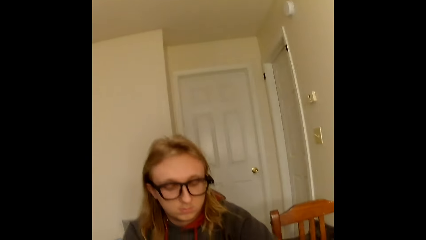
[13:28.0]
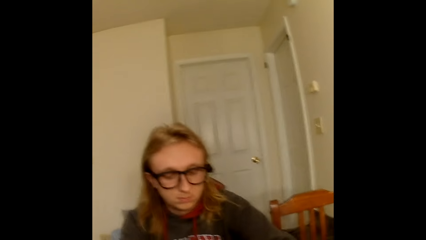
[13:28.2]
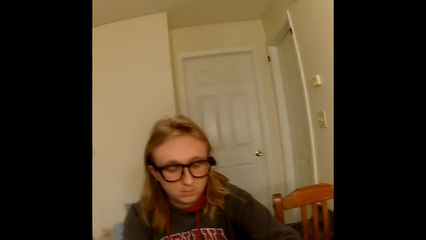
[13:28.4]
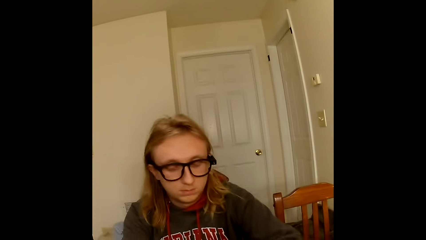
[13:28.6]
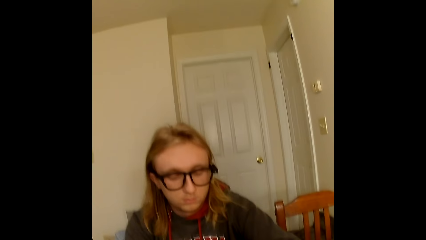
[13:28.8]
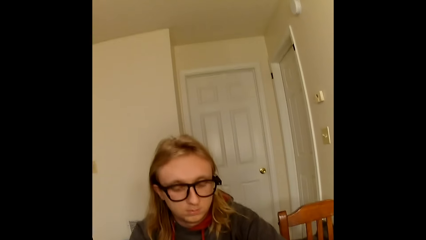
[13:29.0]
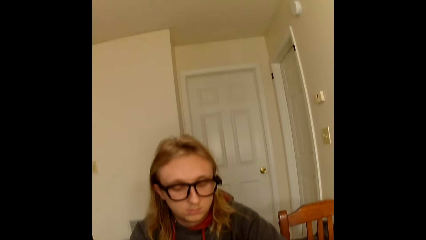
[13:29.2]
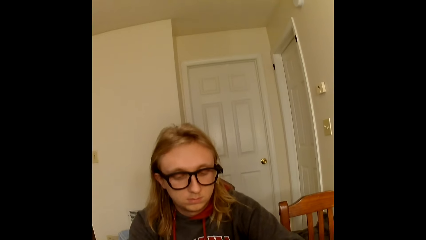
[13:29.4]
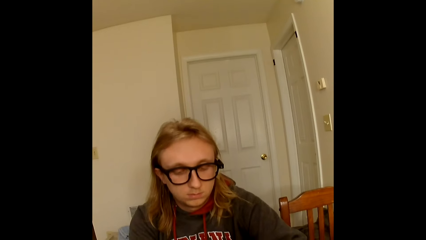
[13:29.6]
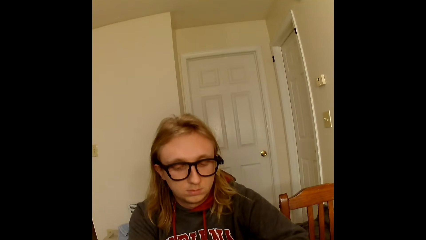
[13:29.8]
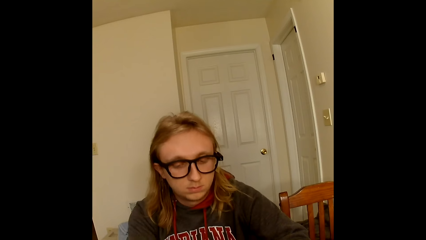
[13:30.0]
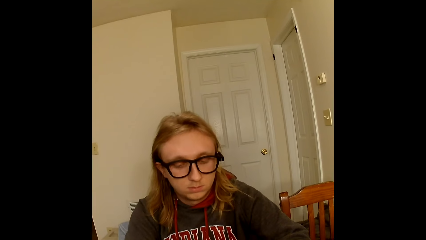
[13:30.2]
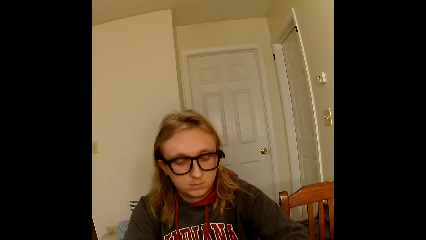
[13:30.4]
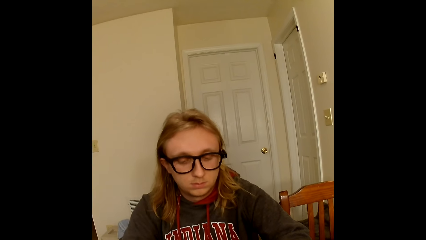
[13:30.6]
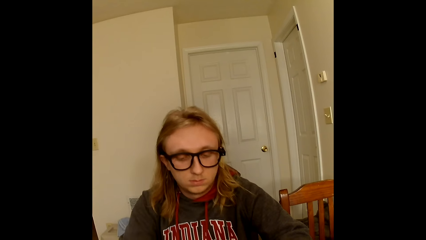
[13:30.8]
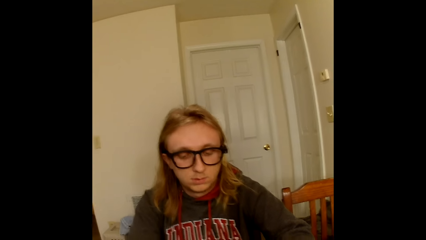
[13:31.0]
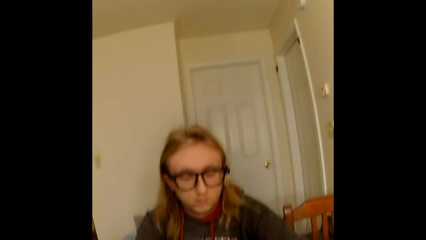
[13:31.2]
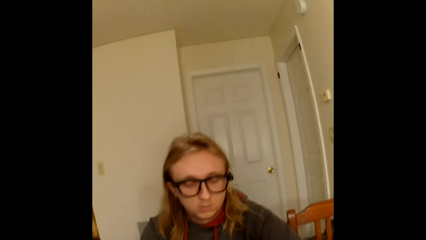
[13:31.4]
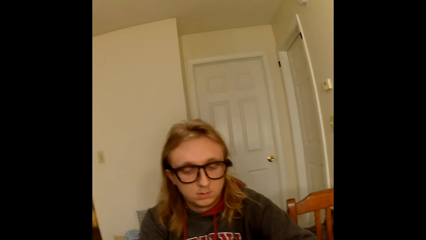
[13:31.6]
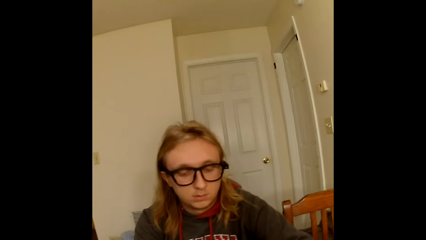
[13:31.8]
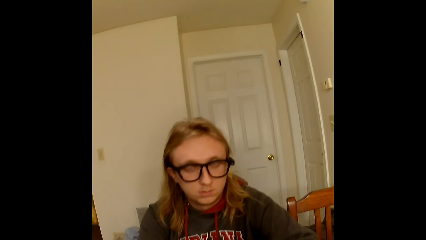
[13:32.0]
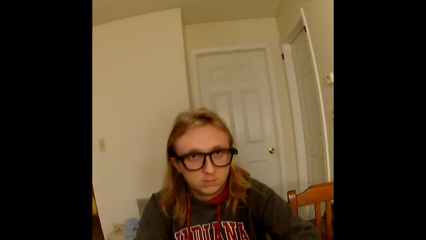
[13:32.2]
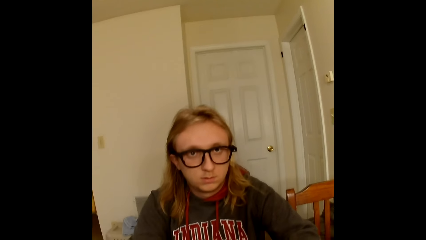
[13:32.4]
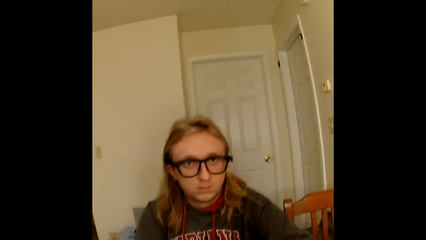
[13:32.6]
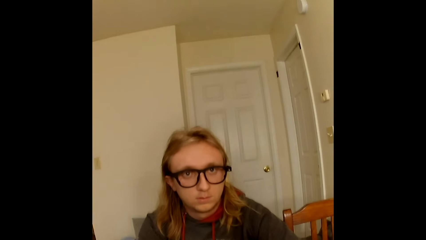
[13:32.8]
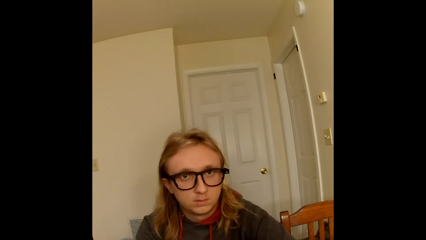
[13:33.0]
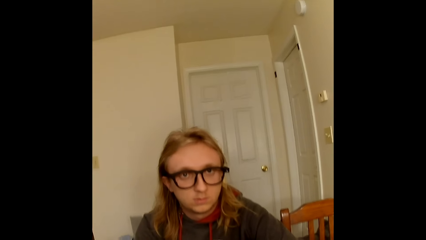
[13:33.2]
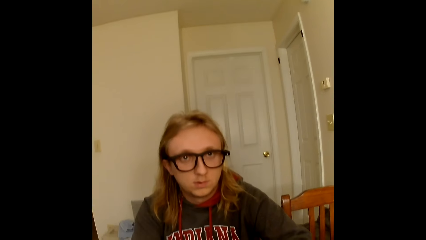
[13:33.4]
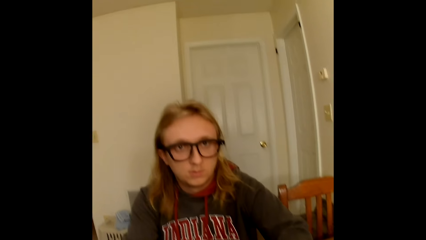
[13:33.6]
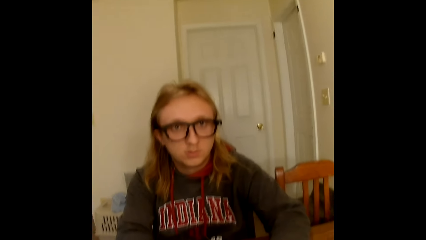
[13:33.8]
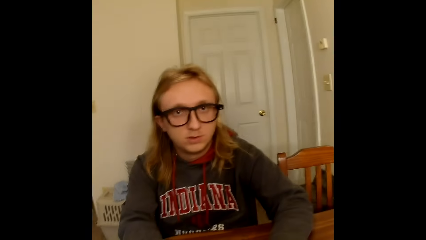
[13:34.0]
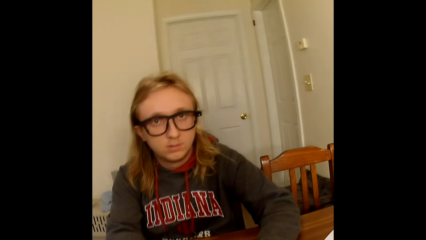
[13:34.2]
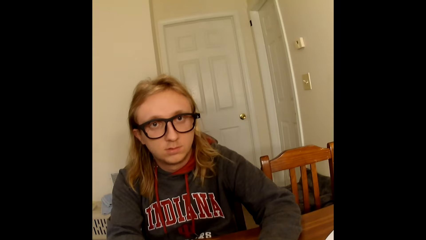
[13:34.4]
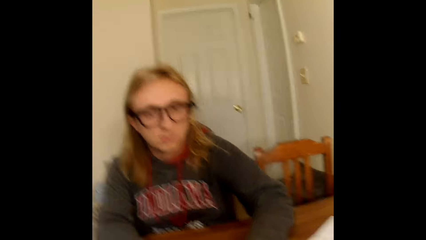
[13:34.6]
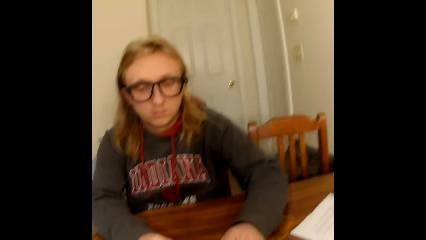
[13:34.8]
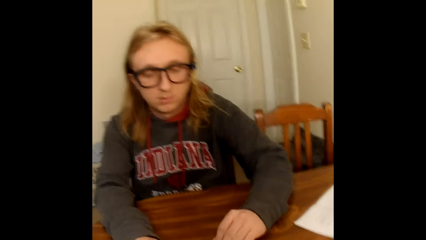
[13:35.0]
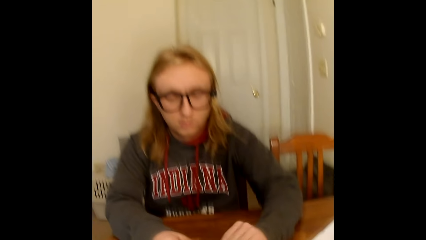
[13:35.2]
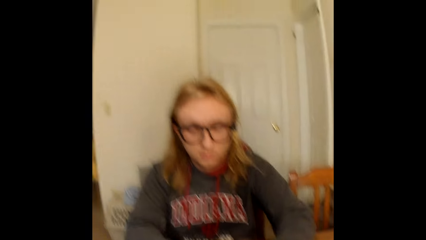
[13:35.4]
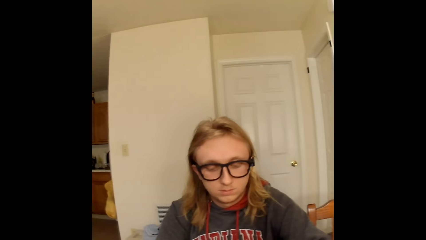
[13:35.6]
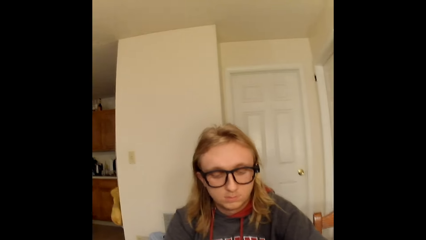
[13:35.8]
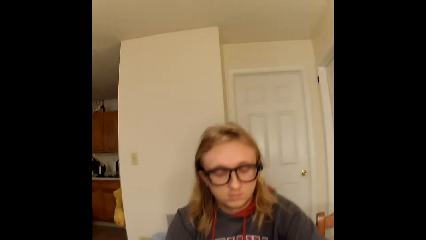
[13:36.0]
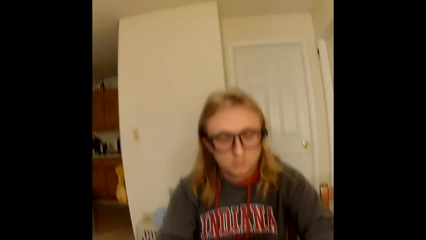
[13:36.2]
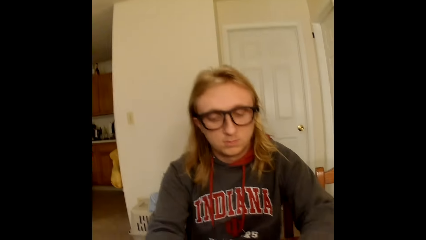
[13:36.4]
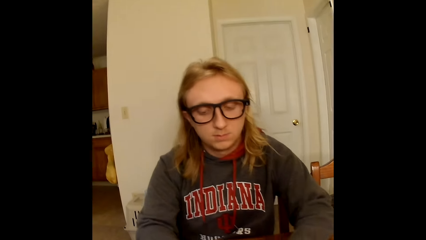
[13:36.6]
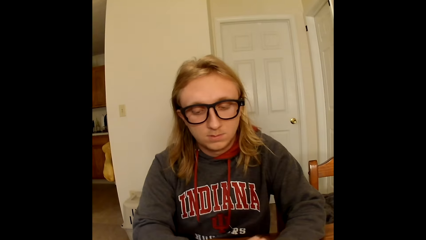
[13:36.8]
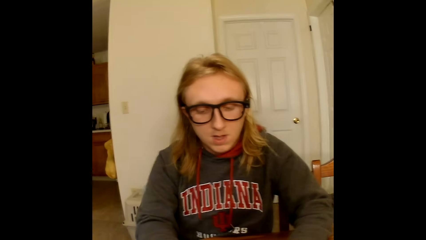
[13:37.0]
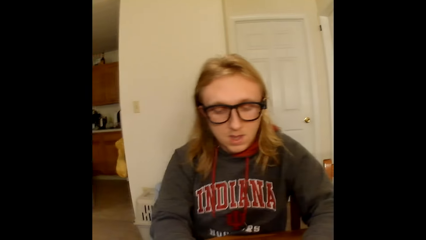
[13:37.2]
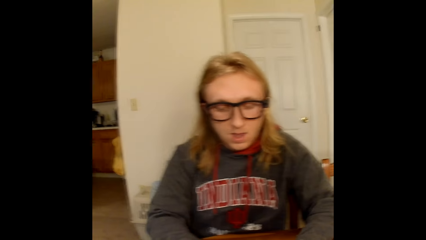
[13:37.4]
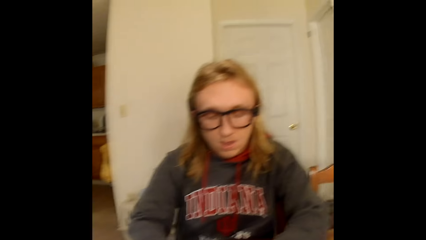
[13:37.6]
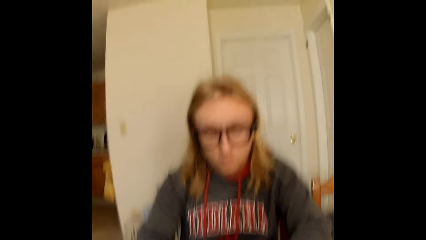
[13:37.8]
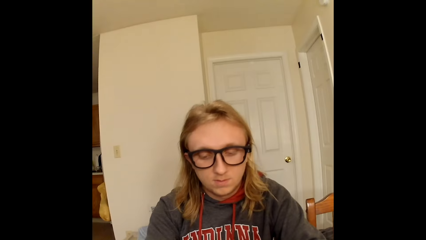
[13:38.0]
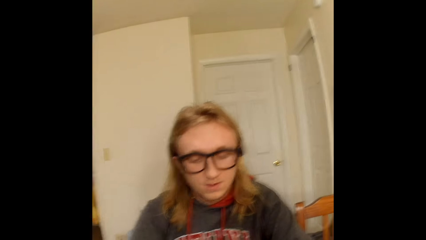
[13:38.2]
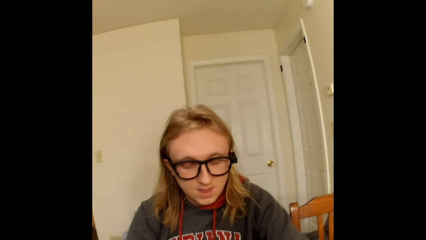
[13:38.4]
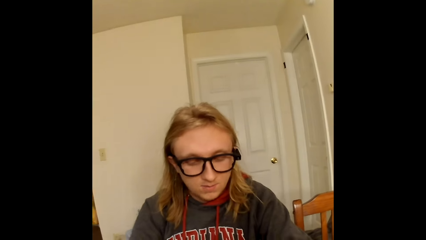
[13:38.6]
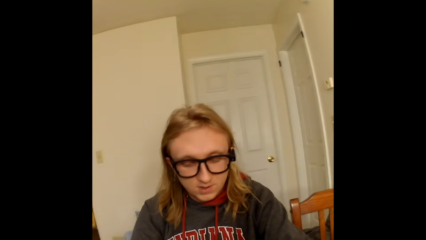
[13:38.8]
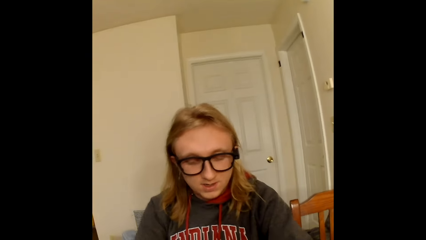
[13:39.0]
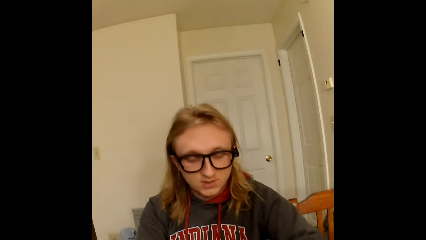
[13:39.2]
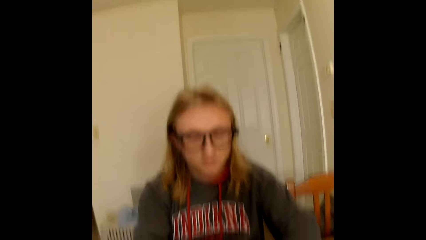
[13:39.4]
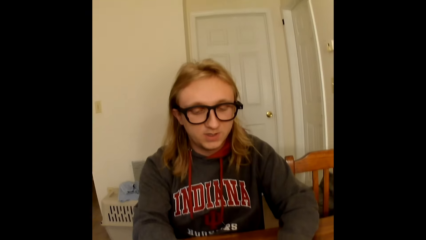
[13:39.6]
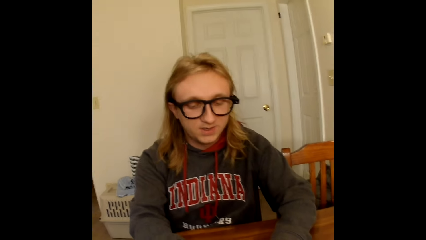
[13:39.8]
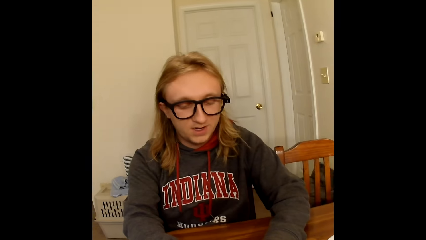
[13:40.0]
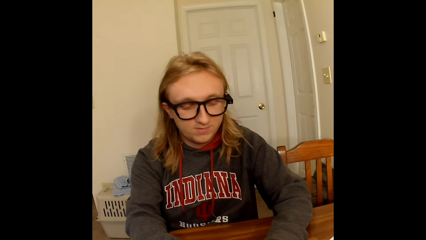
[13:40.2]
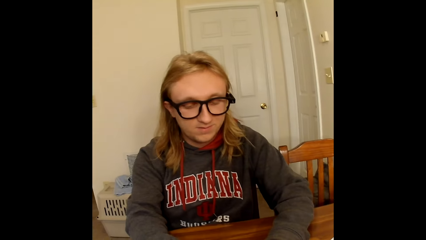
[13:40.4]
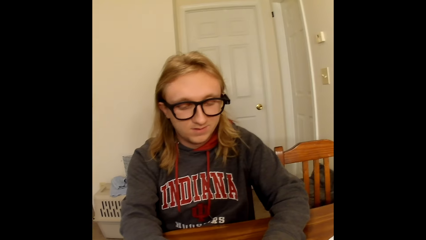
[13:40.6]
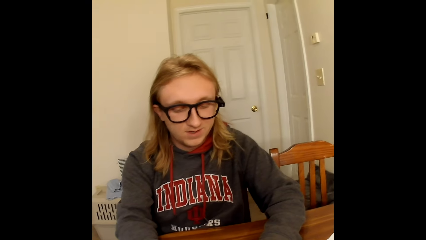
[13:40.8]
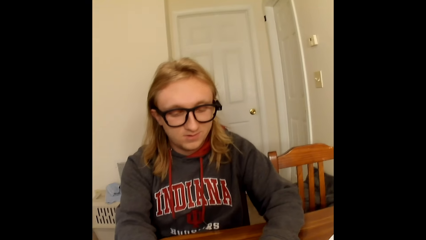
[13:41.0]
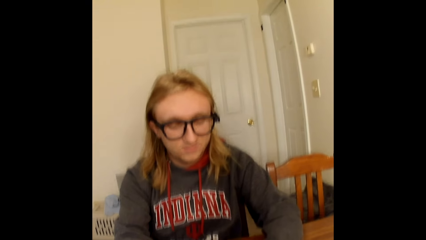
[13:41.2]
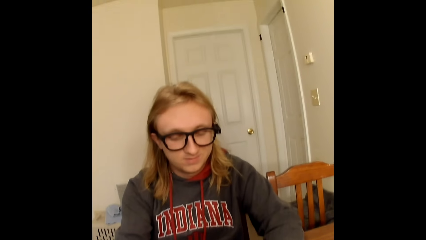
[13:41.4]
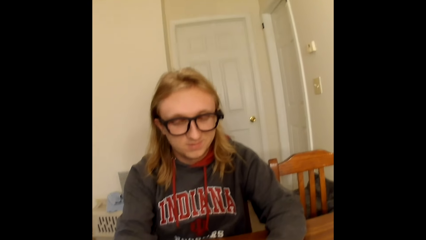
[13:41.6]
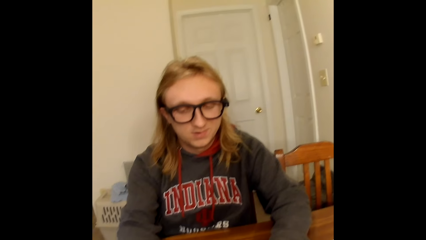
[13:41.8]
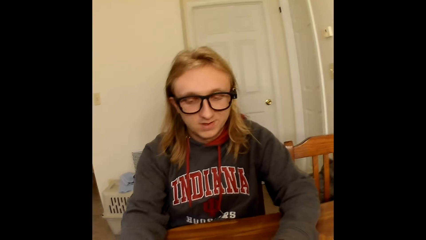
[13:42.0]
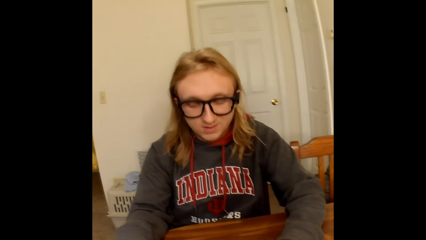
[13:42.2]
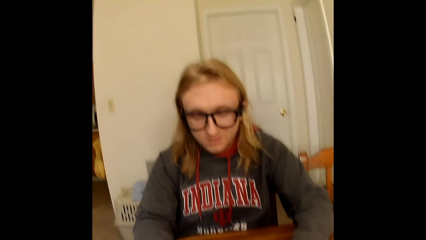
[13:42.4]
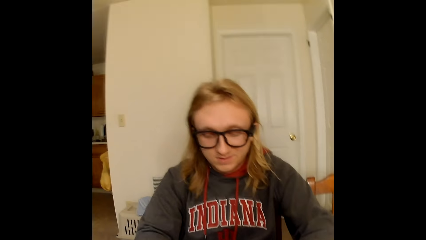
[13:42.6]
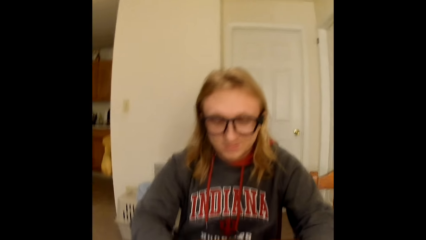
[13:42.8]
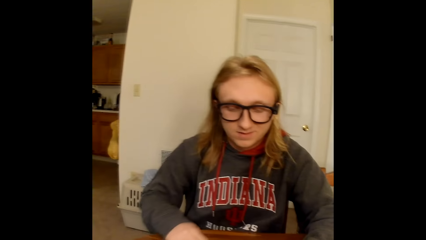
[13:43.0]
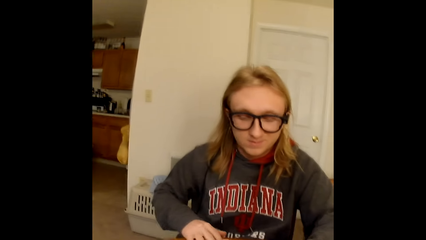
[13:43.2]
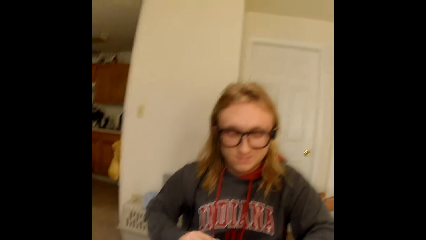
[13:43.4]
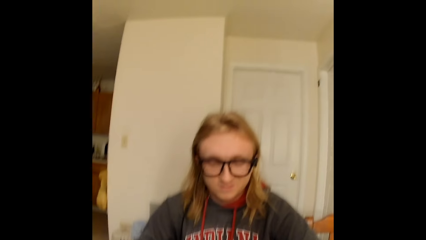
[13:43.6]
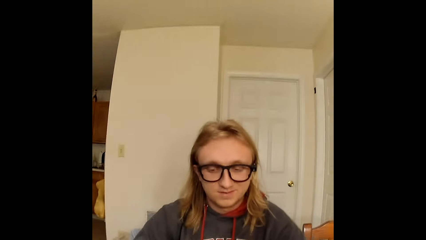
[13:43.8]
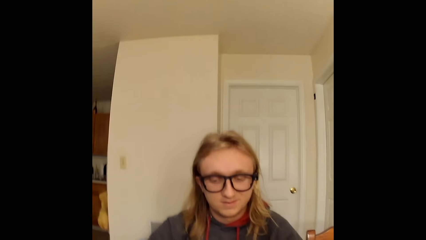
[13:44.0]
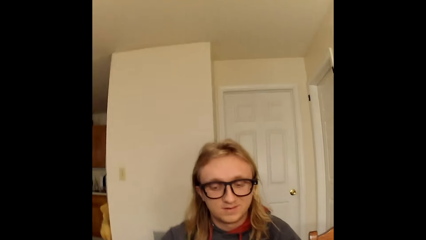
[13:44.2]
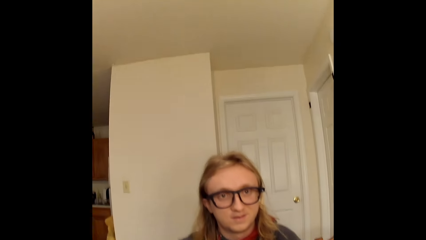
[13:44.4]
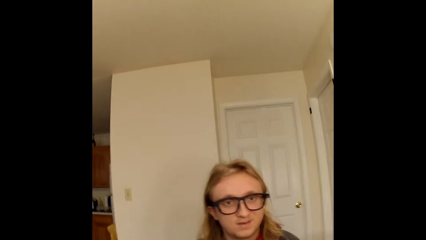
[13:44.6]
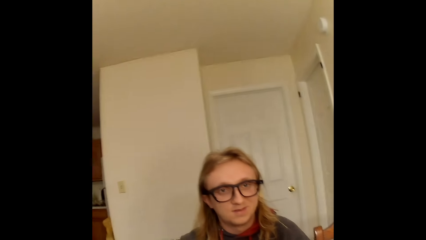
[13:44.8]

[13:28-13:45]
The camera wearer speaks to a man.
